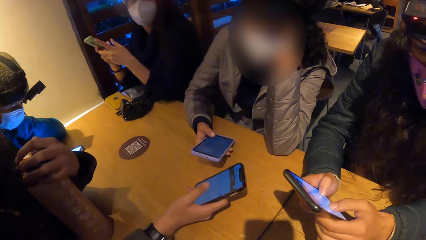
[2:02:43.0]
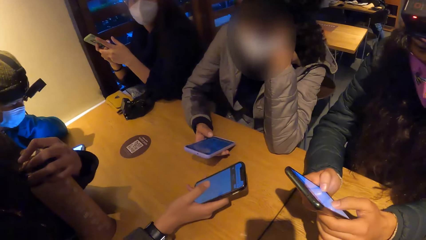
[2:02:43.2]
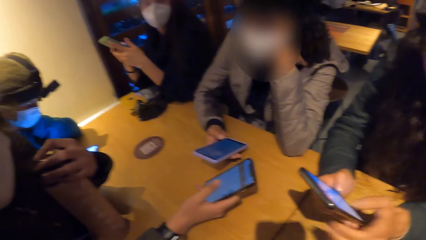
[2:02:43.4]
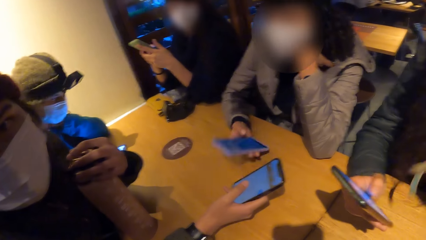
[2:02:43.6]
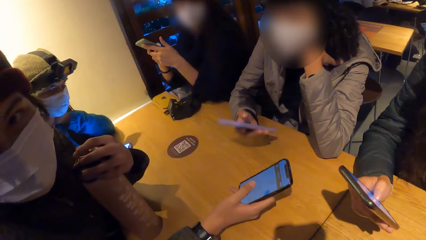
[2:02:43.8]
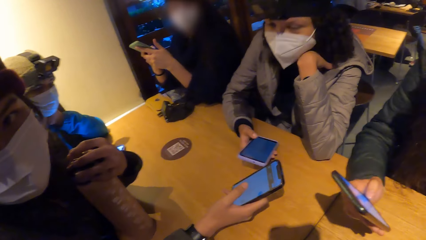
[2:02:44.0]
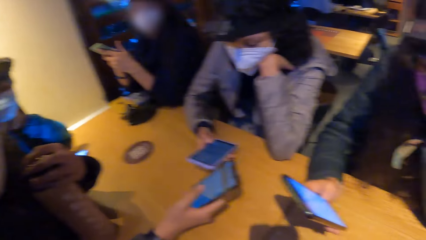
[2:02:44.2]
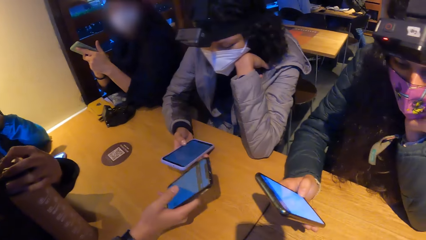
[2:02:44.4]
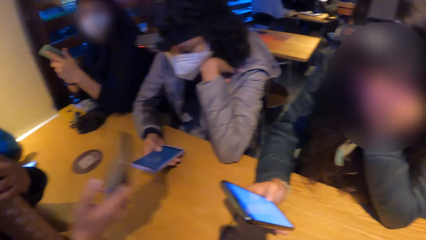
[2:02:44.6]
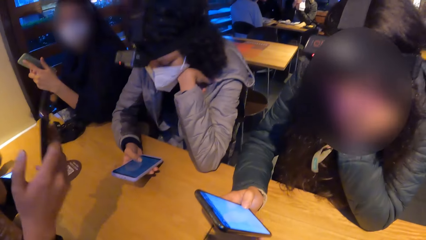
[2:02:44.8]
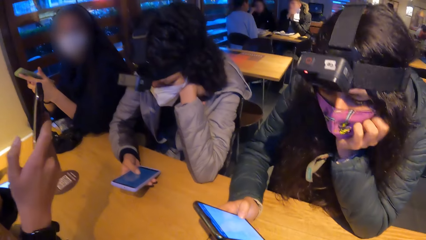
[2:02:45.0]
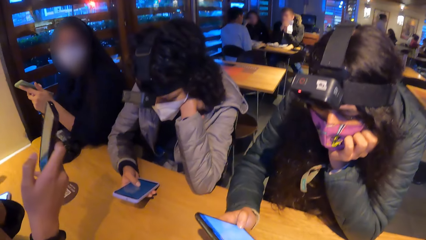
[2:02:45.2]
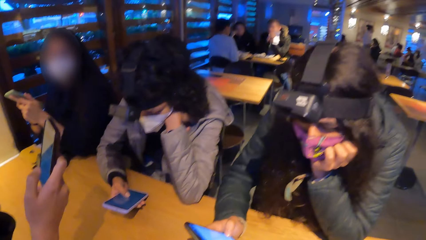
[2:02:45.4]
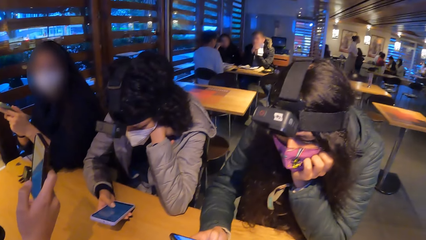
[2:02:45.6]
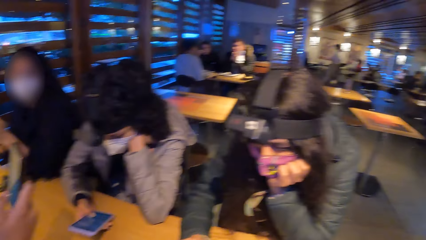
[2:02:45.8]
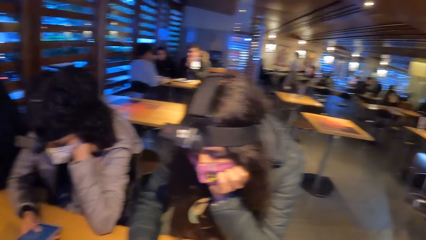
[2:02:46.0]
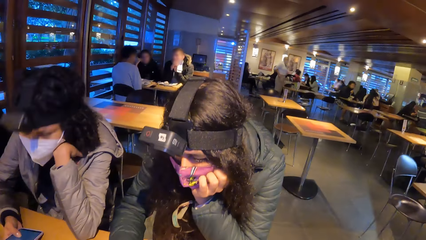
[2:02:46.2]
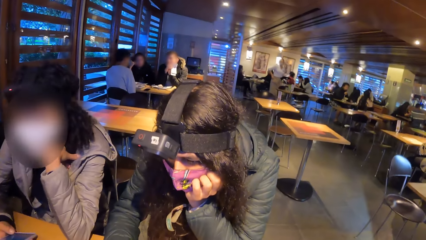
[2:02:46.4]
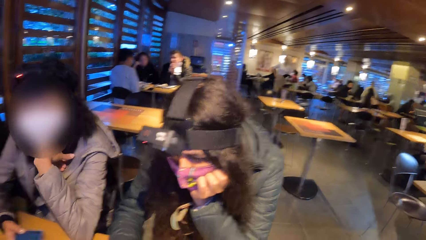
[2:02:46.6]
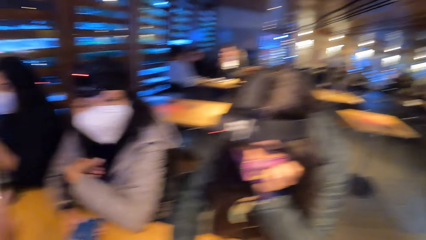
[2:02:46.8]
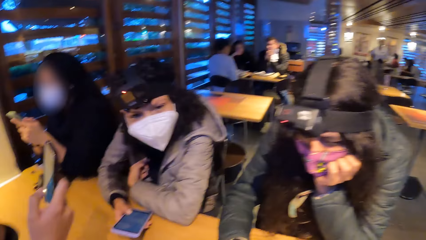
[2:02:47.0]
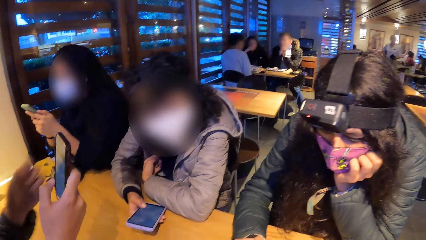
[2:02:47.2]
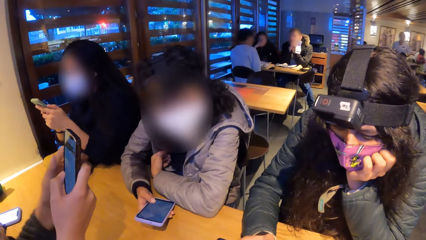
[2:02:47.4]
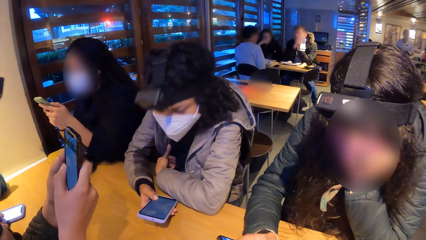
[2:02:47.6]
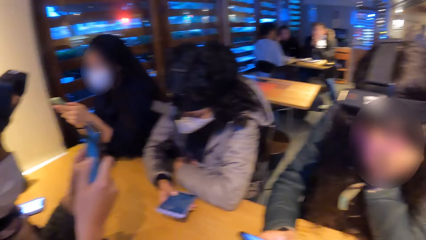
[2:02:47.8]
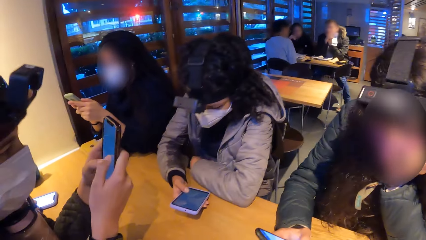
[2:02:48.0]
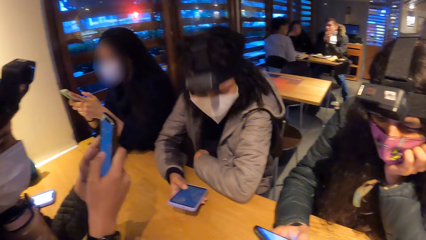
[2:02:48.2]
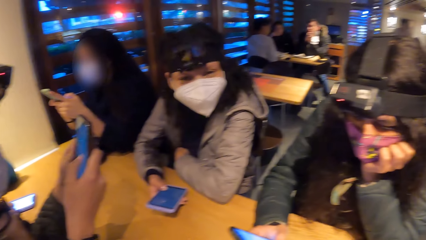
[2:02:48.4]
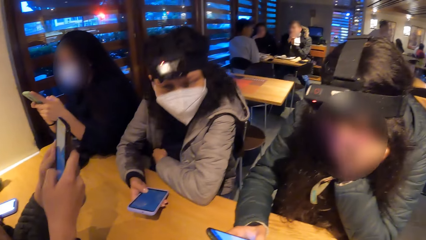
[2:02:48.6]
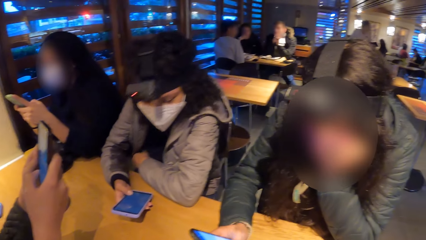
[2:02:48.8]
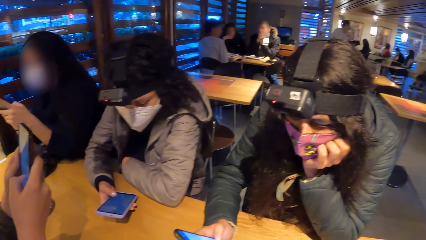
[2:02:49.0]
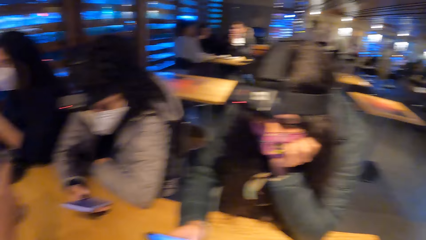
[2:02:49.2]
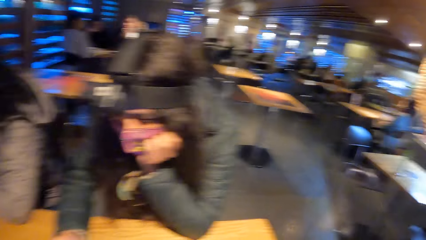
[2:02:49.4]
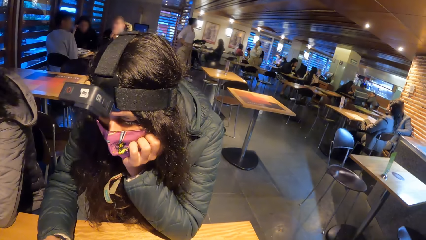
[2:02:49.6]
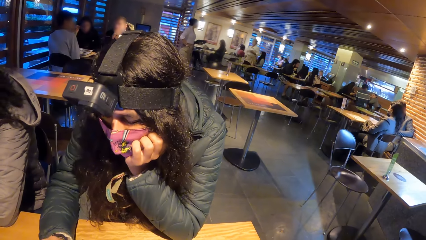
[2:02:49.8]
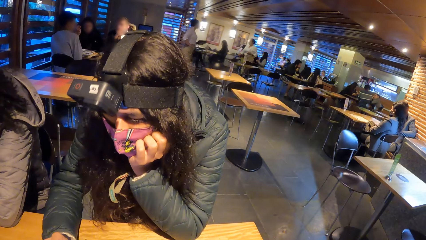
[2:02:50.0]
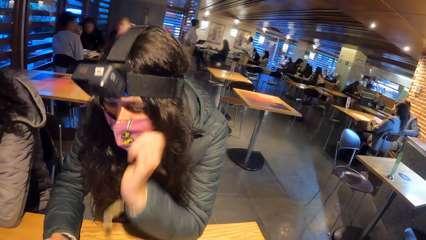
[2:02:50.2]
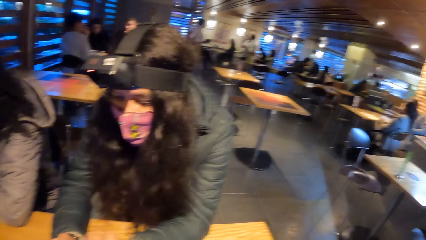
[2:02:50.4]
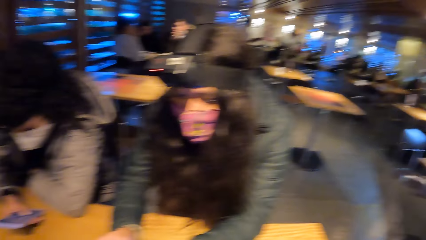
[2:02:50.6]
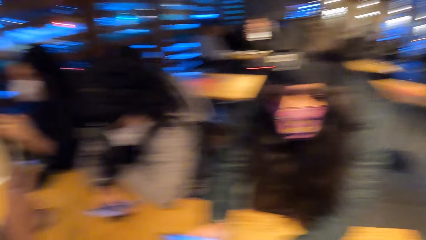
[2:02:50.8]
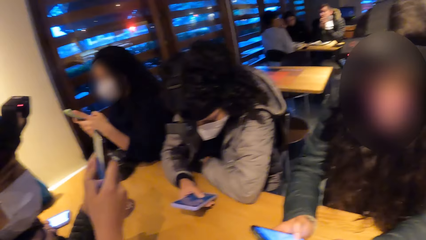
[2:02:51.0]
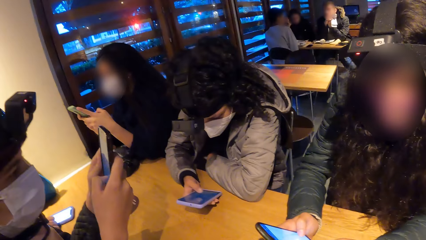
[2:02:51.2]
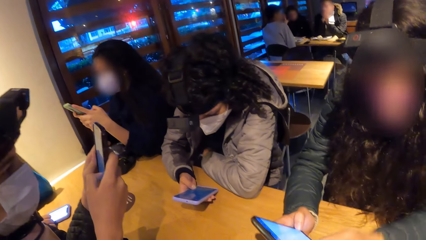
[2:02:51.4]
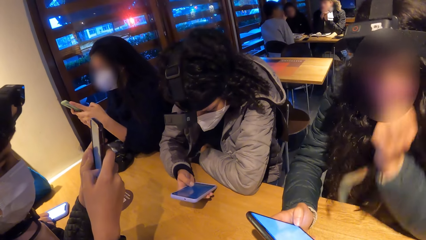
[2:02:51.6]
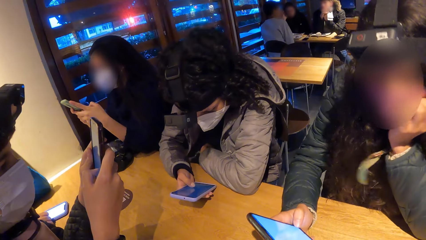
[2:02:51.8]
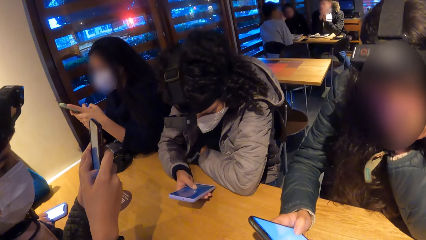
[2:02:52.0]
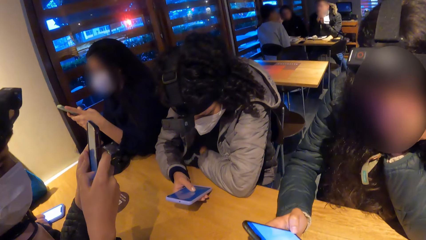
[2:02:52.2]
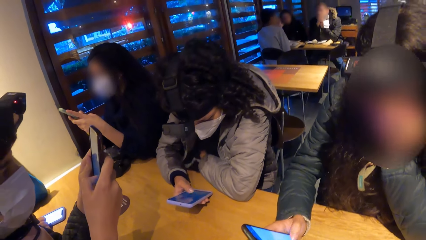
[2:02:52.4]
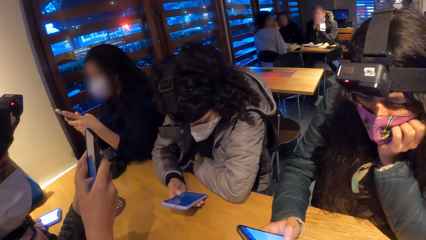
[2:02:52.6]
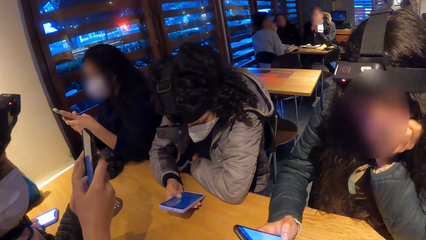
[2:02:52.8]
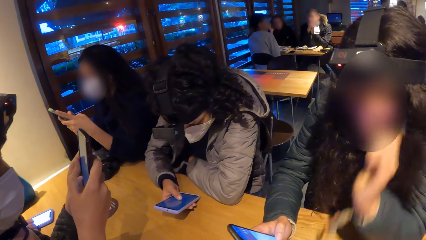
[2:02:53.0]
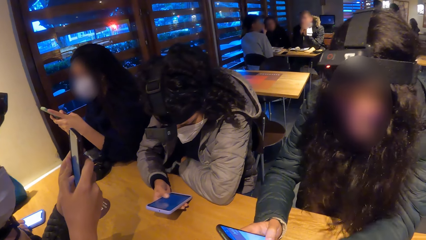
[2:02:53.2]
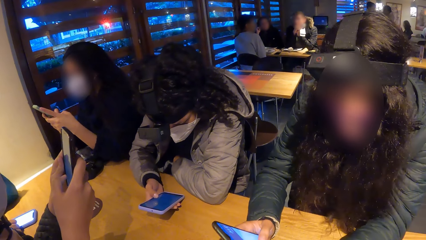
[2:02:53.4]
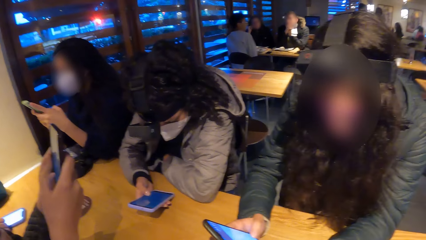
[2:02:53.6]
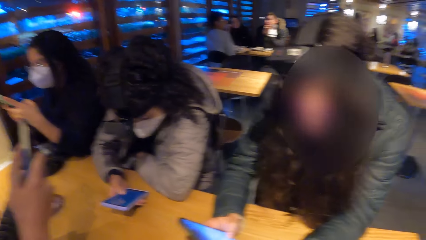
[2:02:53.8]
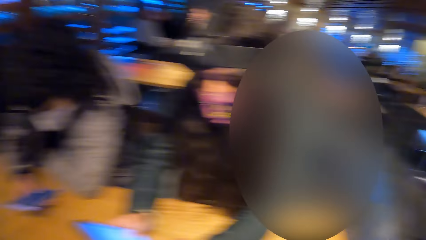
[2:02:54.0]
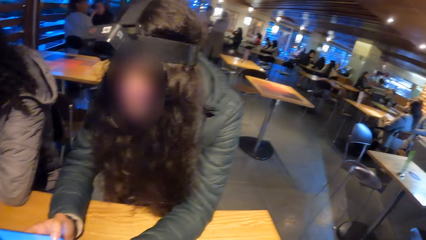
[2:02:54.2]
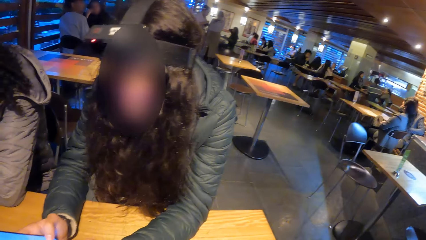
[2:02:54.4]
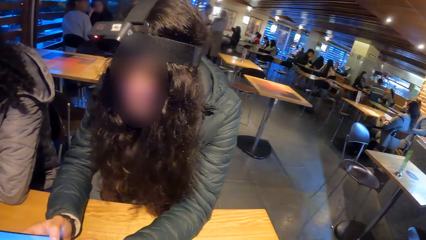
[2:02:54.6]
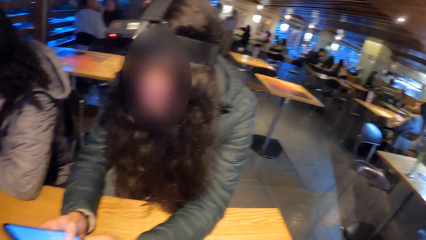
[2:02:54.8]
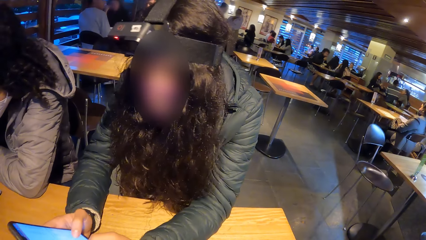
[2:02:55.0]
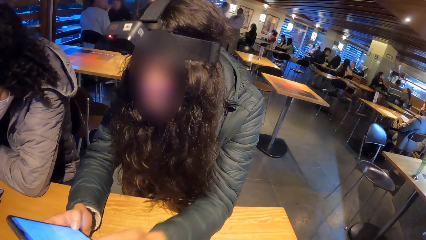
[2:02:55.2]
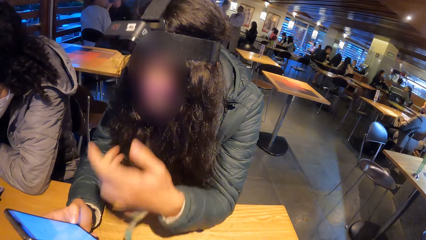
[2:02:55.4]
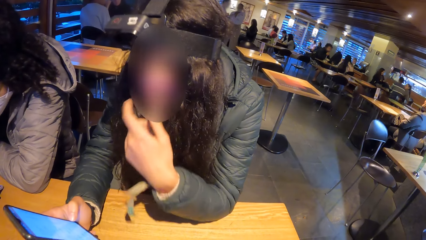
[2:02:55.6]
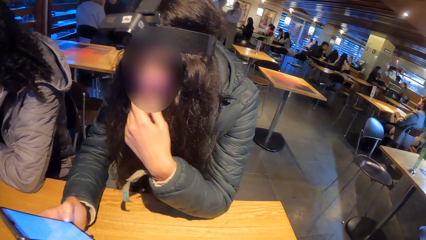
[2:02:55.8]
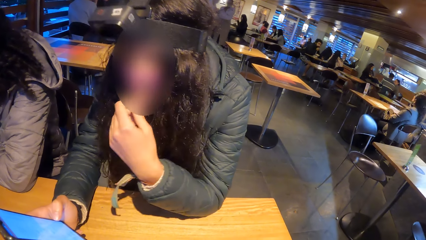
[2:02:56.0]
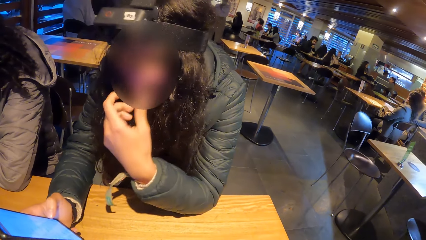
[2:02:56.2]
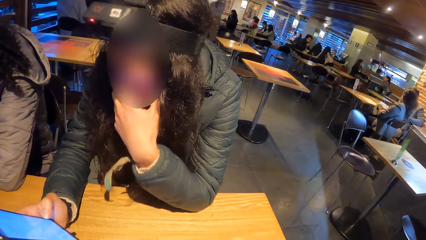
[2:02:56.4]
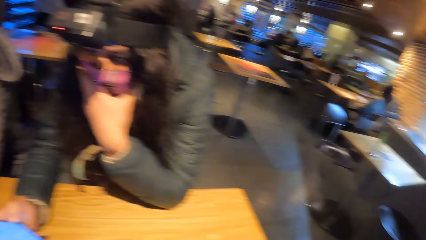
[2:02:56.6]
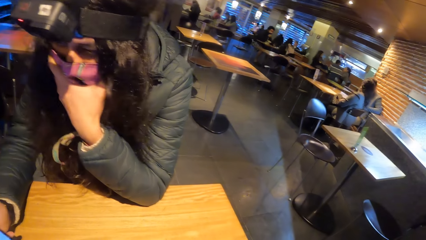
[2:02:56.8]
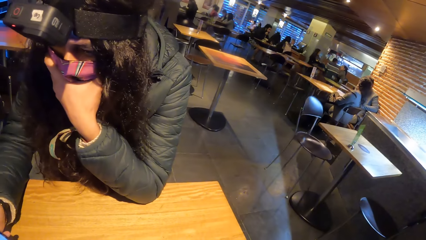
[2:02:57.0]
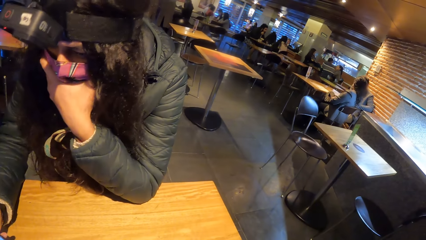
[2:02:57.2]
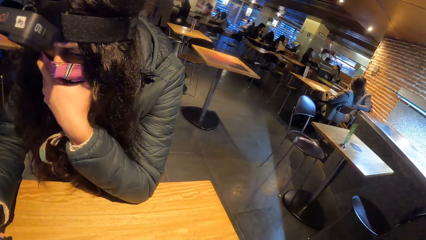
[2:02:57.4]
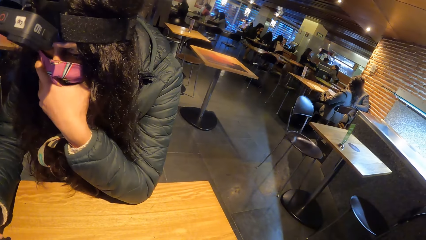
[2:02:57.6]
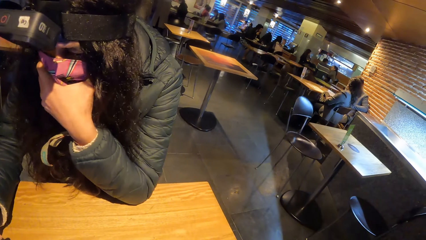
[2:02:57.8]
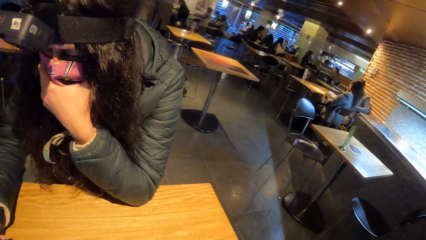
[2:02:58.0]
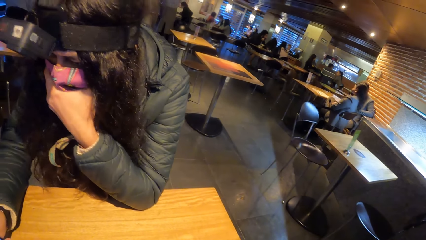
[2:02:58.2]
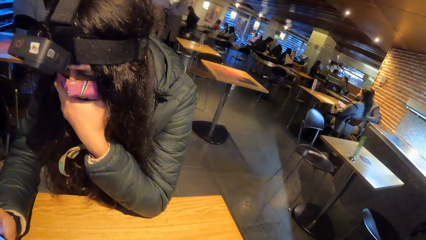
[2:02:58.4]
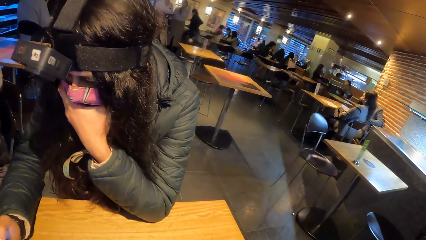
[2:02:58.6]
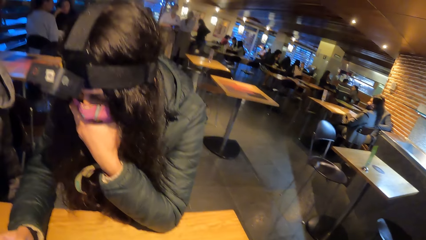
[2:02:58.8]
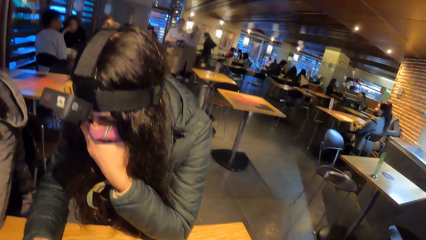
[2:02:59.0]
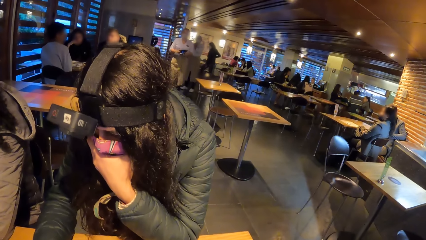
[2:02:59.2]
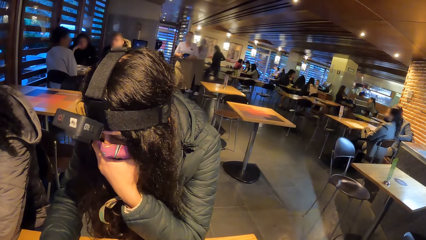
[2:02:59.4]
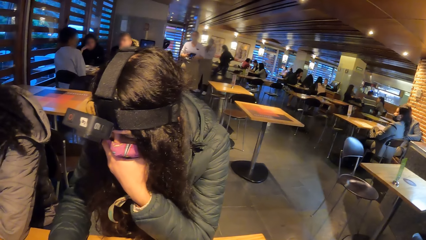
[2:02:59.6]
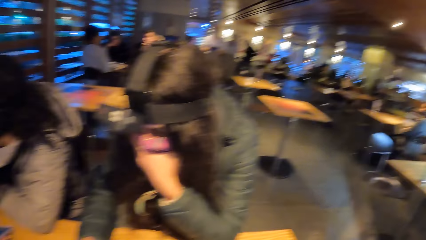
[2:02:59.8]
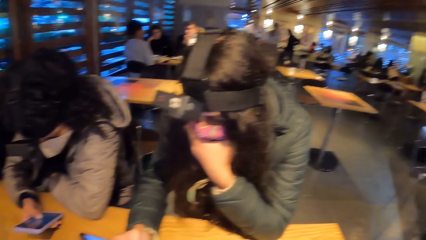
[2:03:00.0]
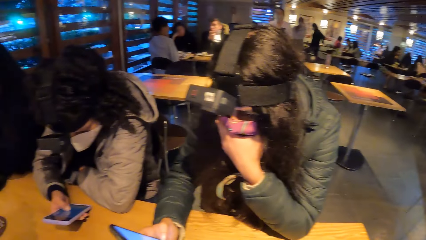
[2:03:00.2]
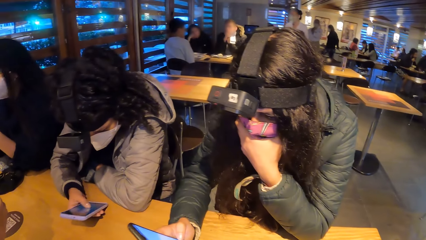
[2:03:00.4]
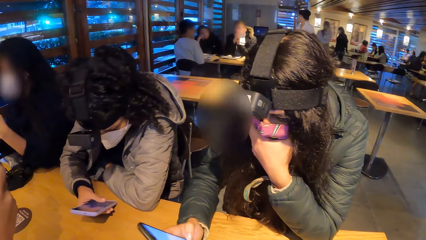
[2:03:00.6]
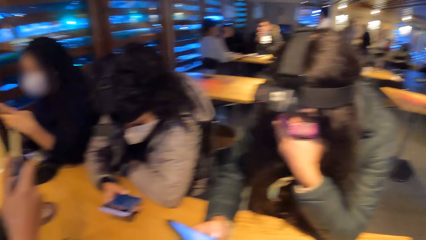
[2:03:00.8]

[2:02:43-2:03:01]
A woman operates the phone. Another woman operates the phone. The man operates the phone with his right hand. A third woman holds the phone high. The third woman interacts with the camera wearer. The third woman holds a phone in her right hand. The man holds the phone with both hands and operates the phone with both hands. A fourth woman operates the phone. The third woman operates the phone with her right hand. The second woman holds the phone with both hands. The second woman places her left hand under her chin.
